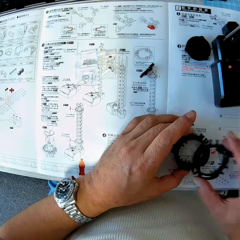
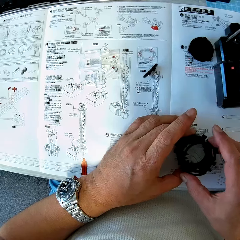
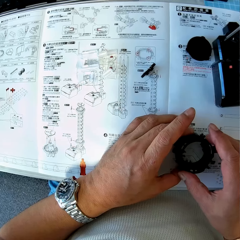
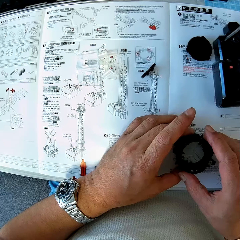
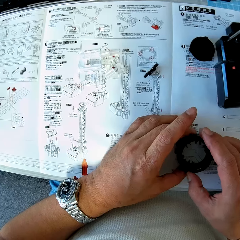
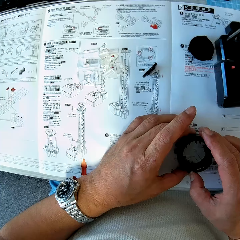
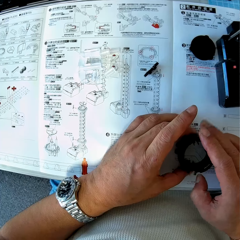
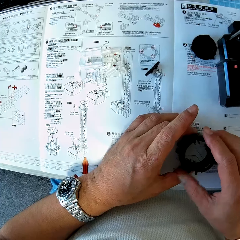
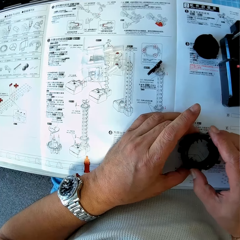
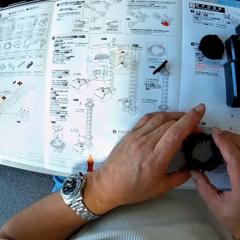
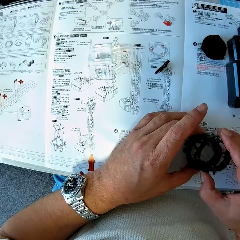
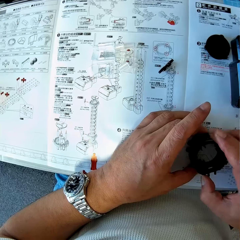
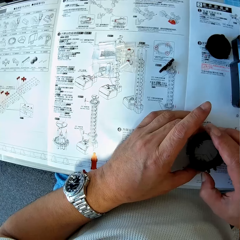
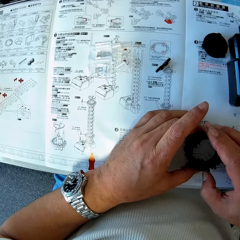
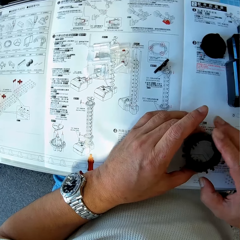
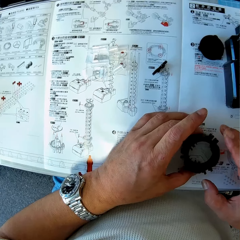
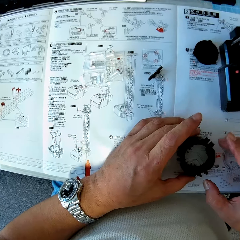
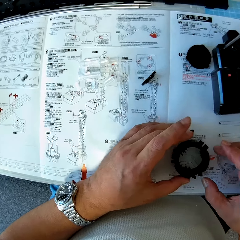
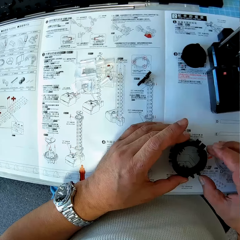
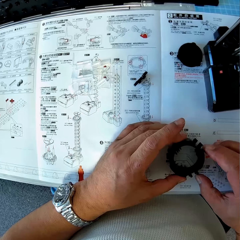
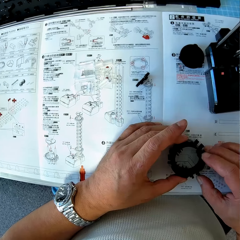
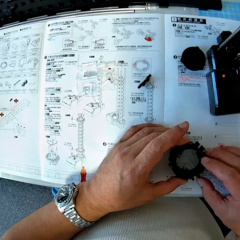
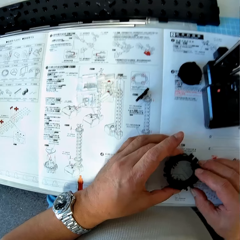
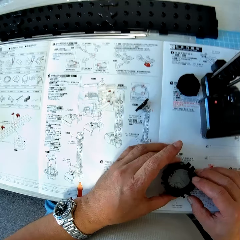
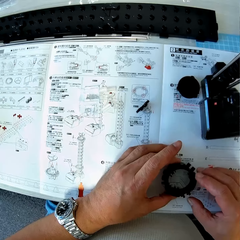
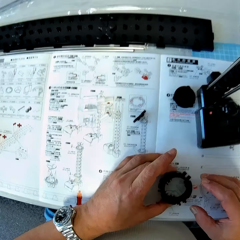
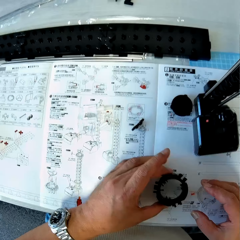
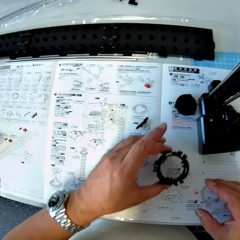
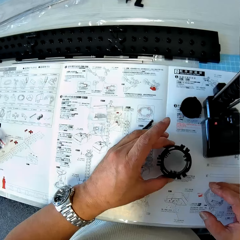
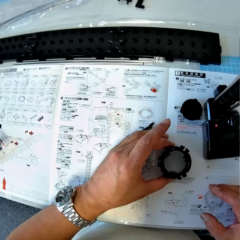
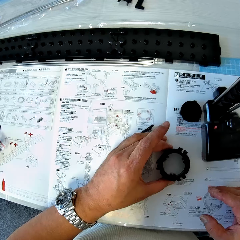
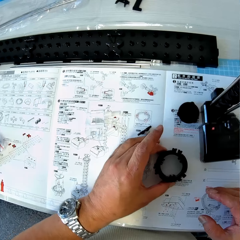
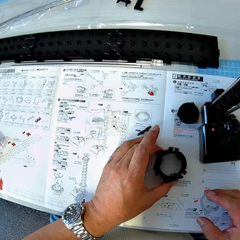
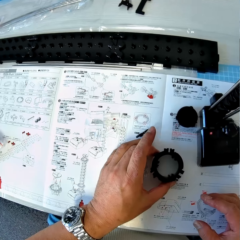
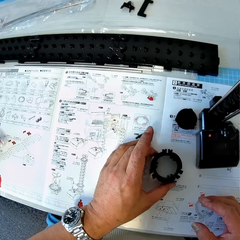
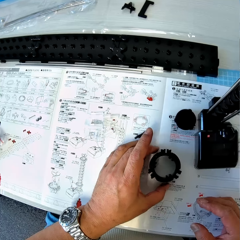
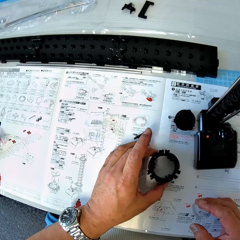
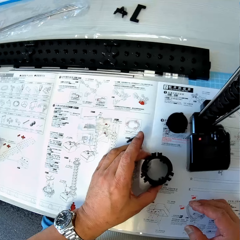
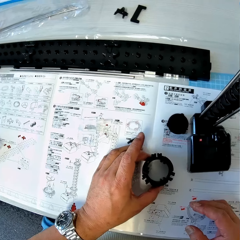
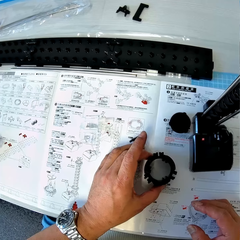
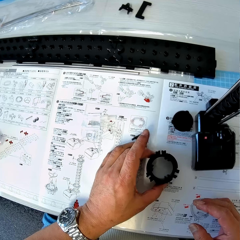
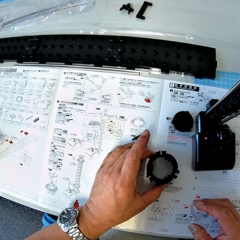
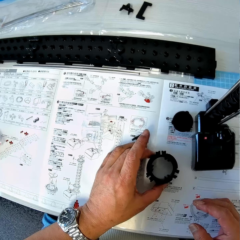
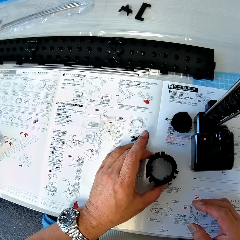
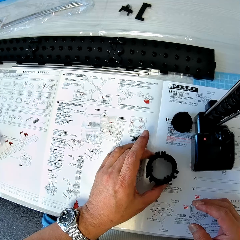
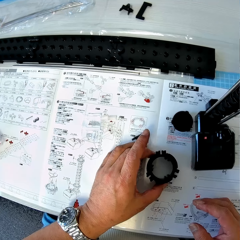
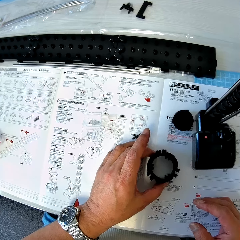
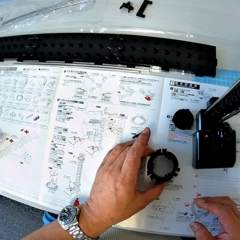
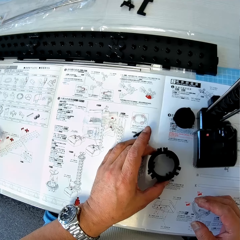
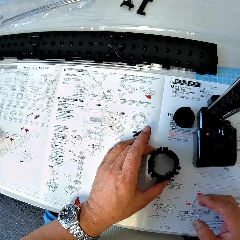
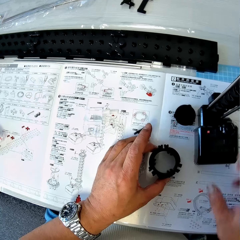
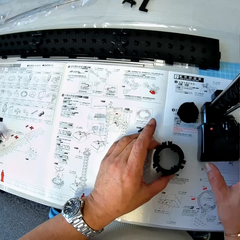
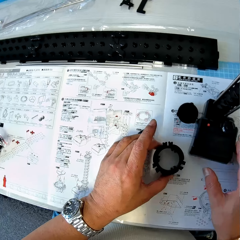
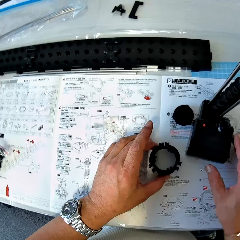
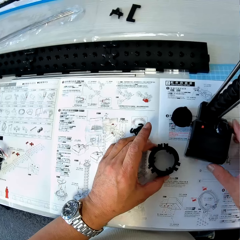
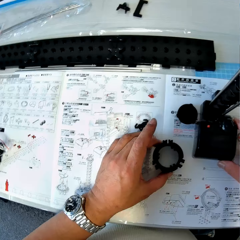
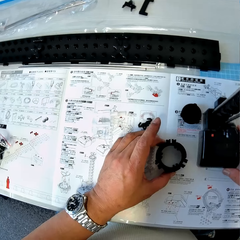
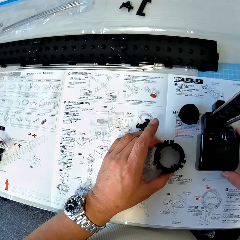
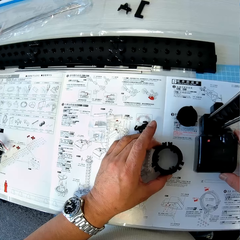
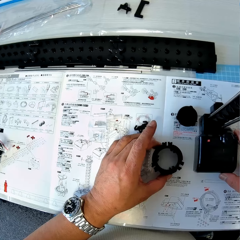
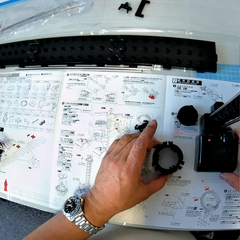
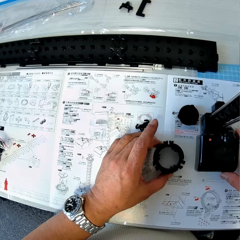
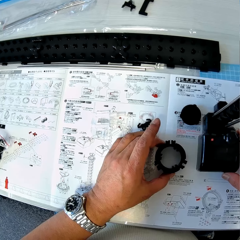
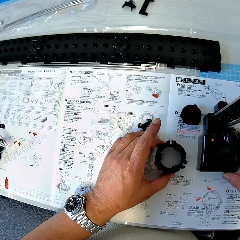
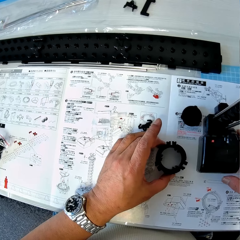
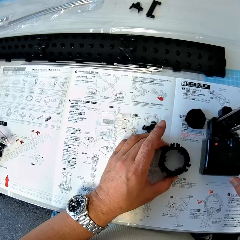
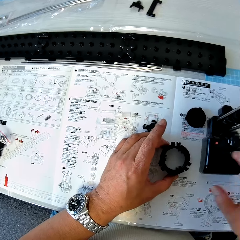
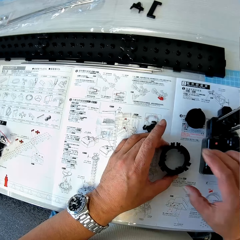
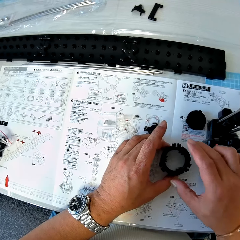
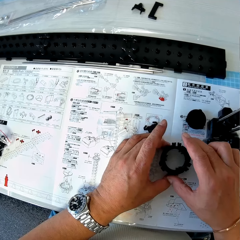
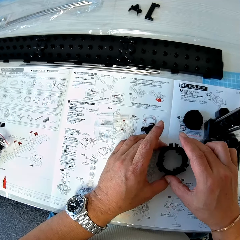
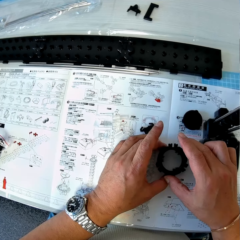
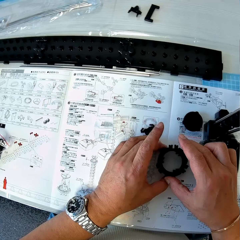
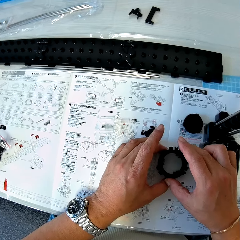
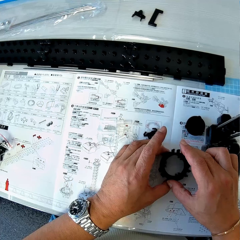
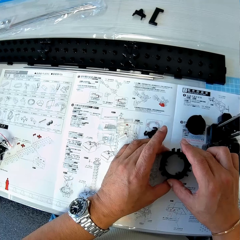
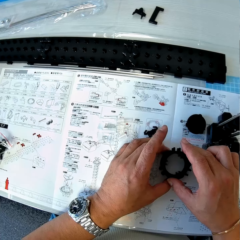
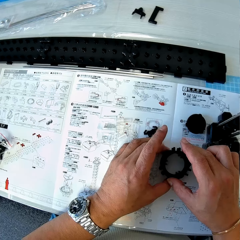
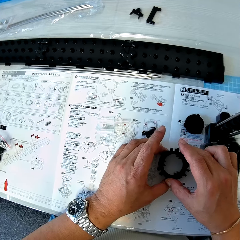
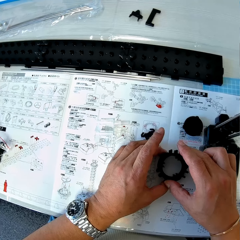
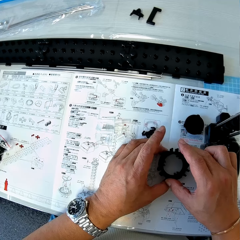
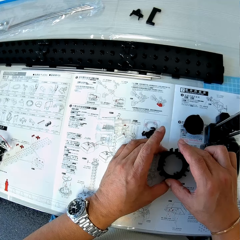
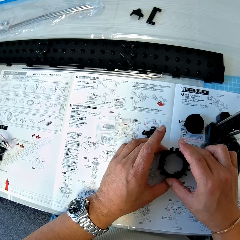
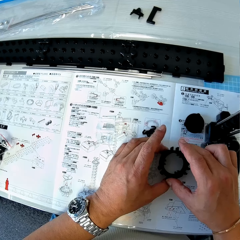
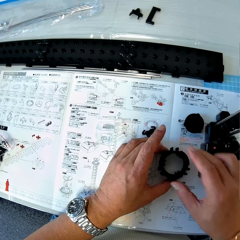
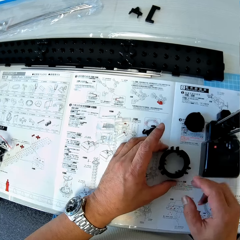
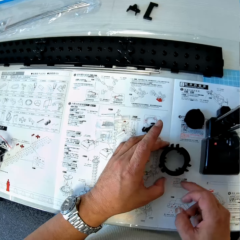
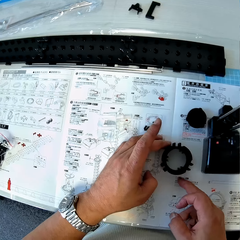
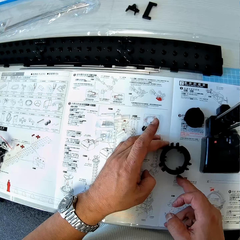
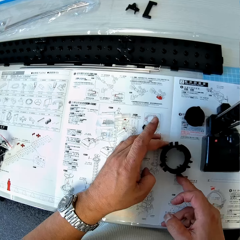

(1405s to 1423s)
The camera wearer picks an elevator ring on the spacerail instruction manual with the right hand. They position the elevator ring on top of the other elevator rings. They adjust the elevator rings on the spacerail instruction manual. They adjust the spacerail on the spacerail instruction manual. They touch an assembled shaft. They adjust the elevator rings on the spacerail instruction manual.

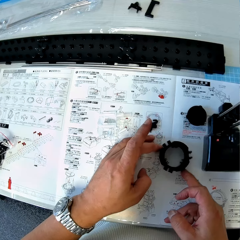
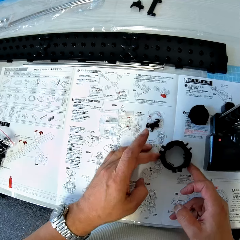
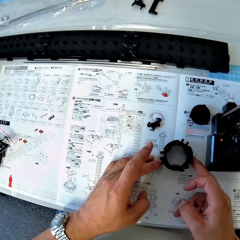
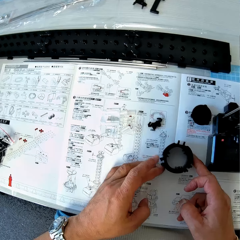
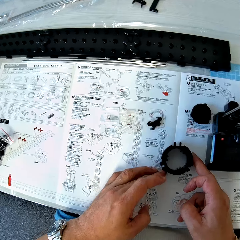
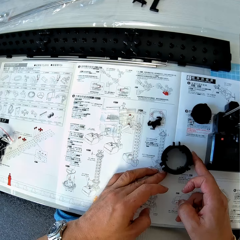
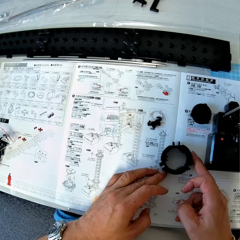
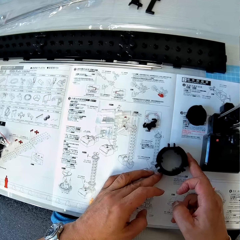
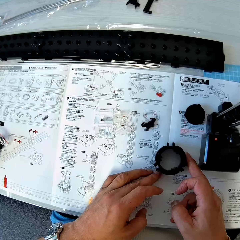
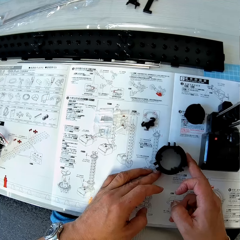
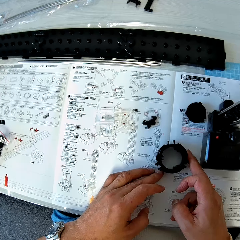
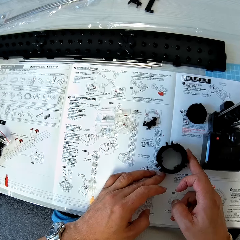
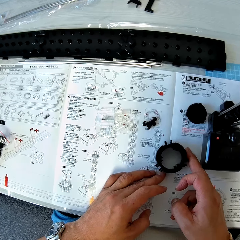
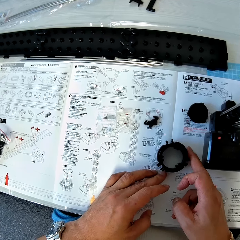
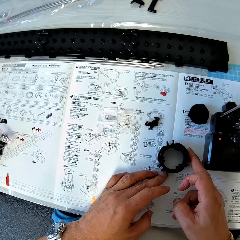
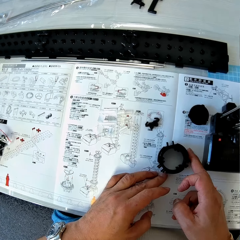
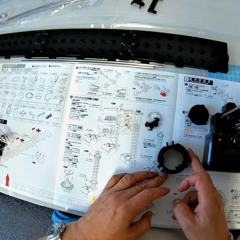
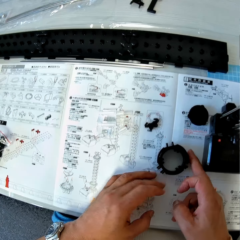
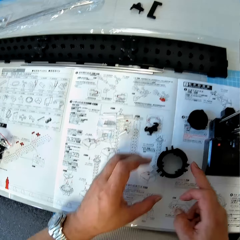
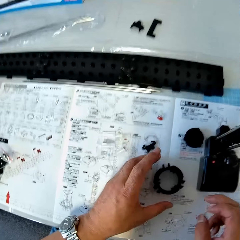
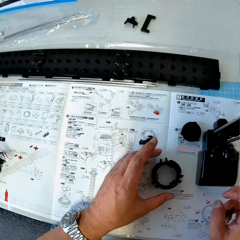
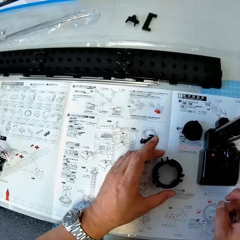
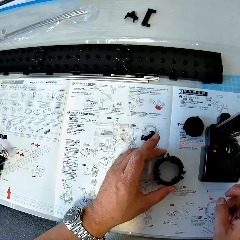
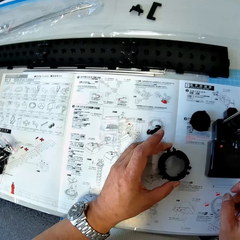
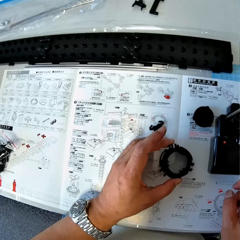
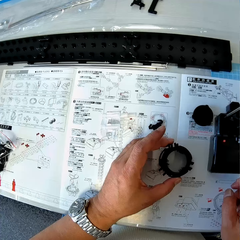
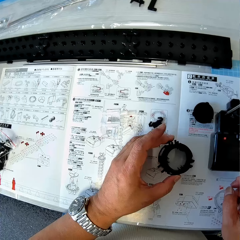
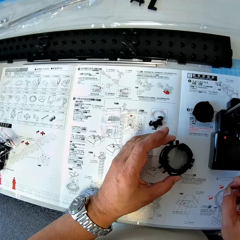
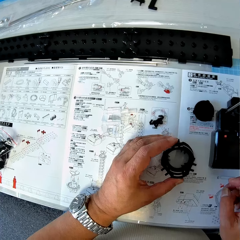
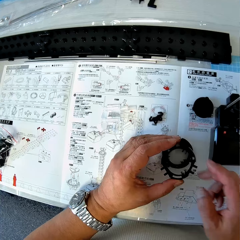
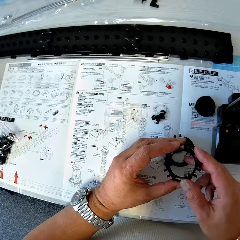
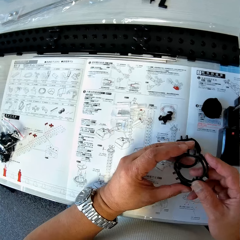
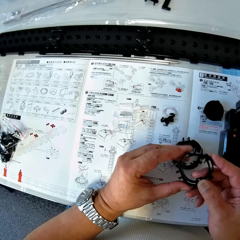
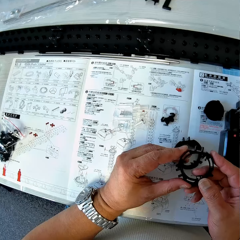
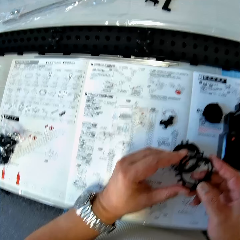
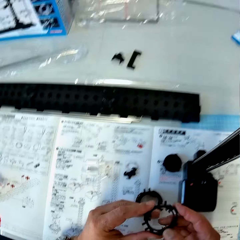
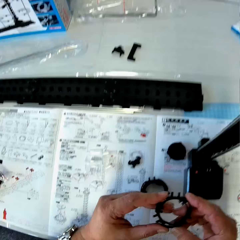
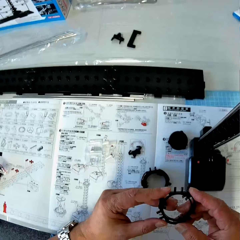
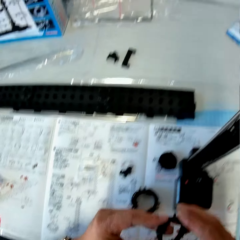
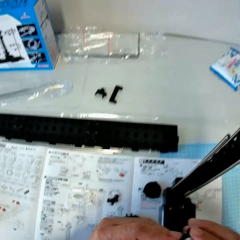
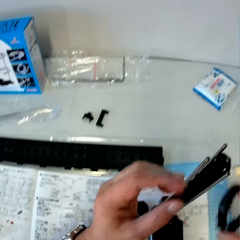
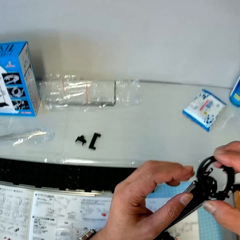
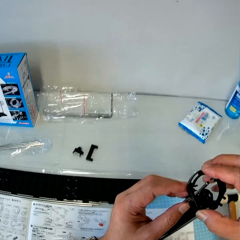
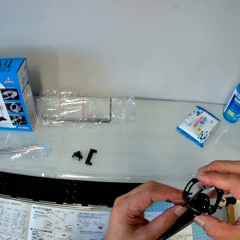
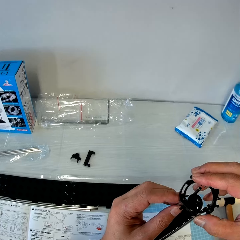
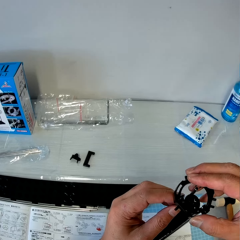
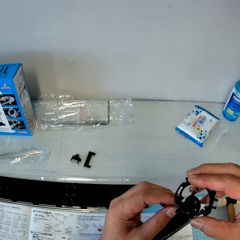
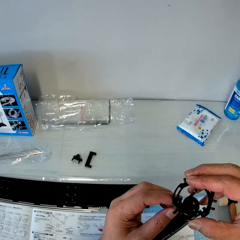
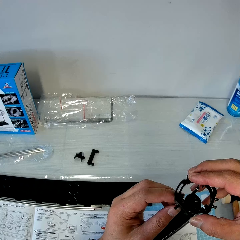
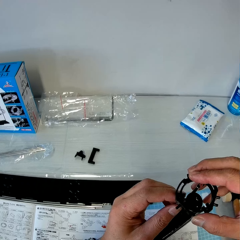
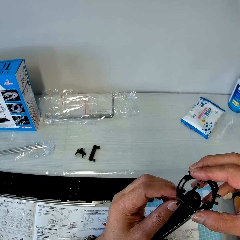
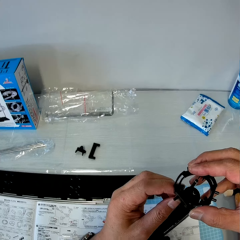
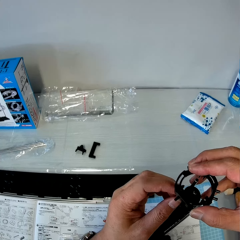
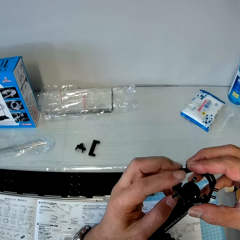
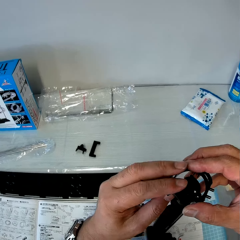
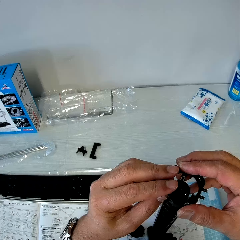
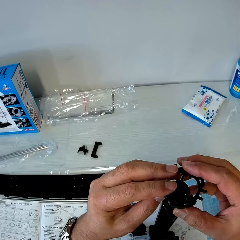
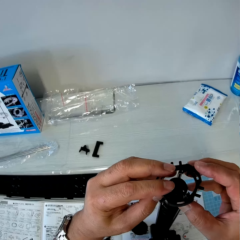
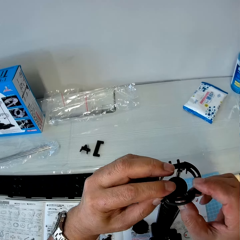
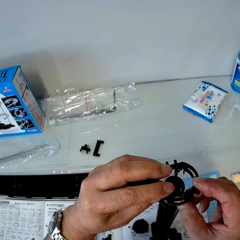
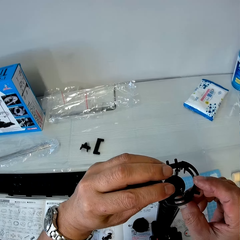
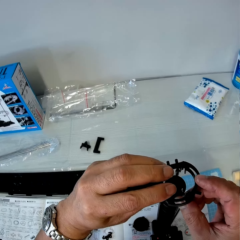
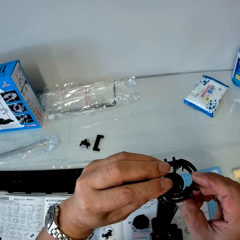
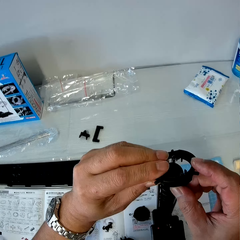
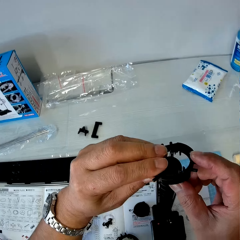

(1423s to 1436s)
The camera wearer picks the top elevator ring with the left hand. They adjust the elevator ring with both hands. They set the elevator ring on the spacerail using both hands.
